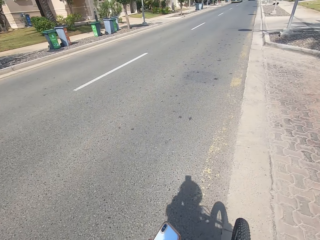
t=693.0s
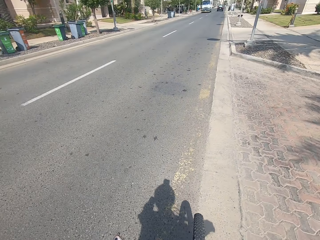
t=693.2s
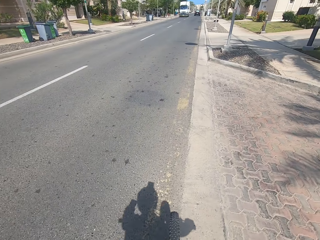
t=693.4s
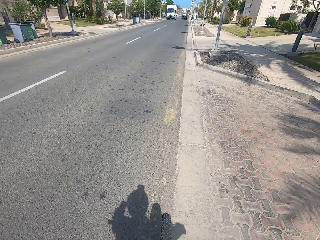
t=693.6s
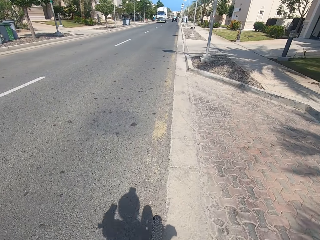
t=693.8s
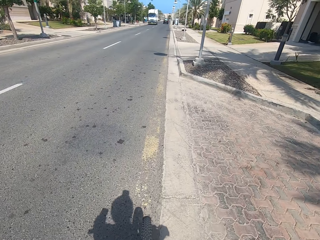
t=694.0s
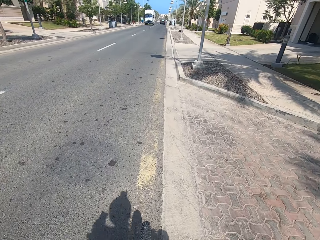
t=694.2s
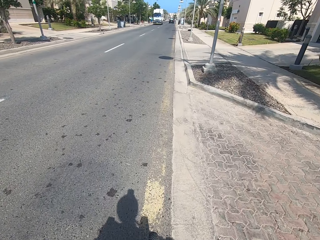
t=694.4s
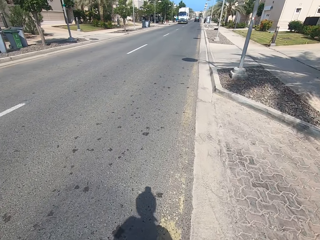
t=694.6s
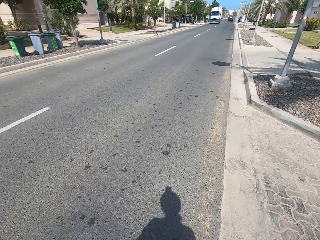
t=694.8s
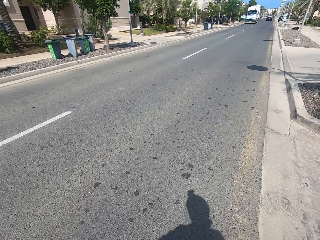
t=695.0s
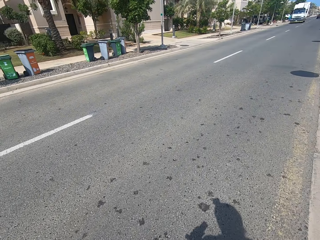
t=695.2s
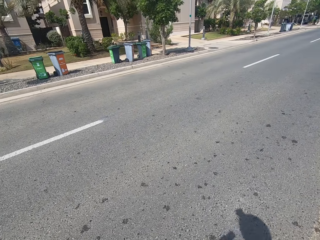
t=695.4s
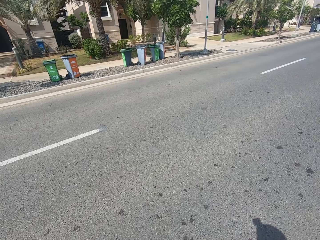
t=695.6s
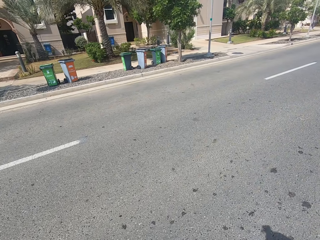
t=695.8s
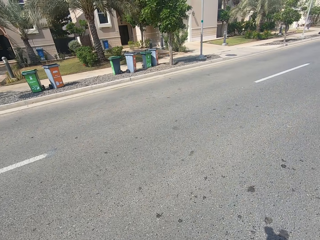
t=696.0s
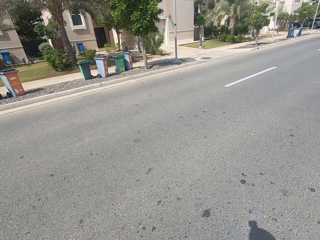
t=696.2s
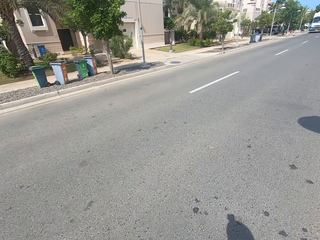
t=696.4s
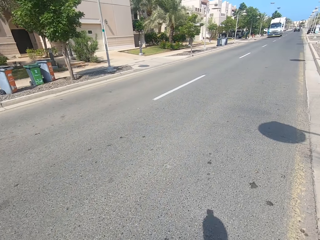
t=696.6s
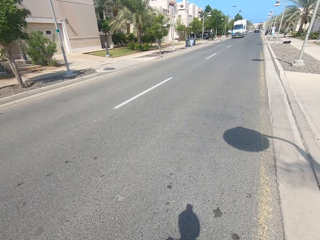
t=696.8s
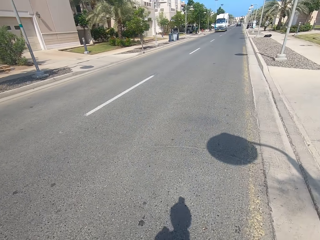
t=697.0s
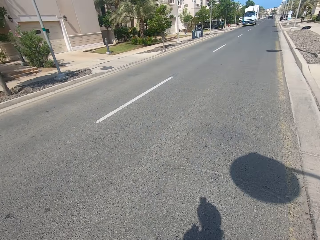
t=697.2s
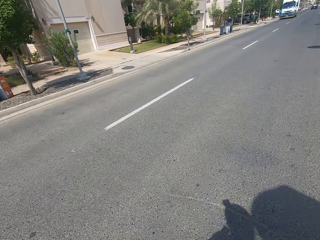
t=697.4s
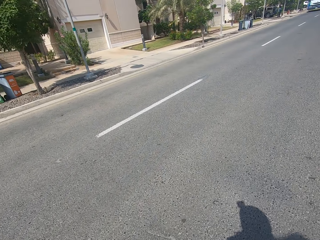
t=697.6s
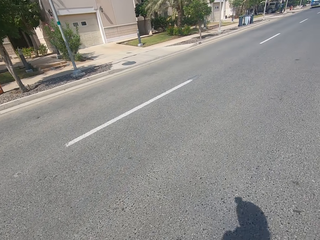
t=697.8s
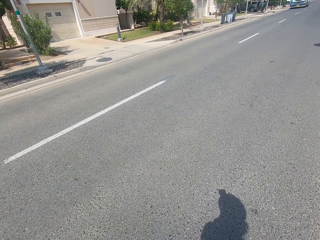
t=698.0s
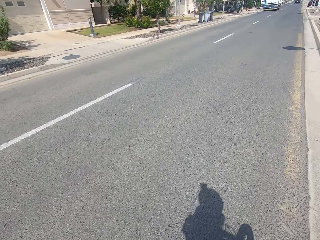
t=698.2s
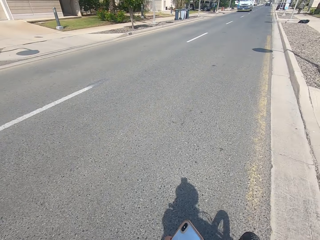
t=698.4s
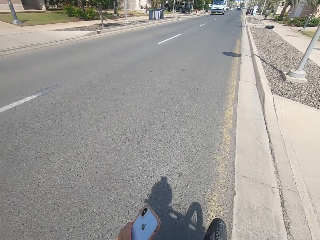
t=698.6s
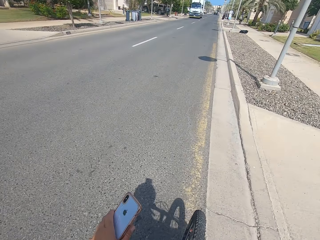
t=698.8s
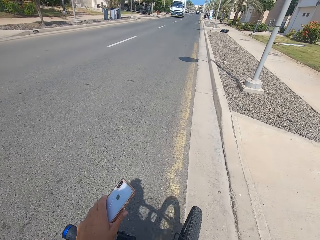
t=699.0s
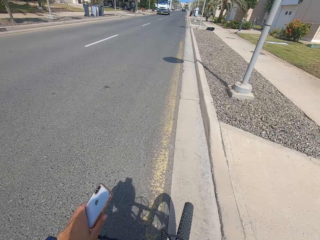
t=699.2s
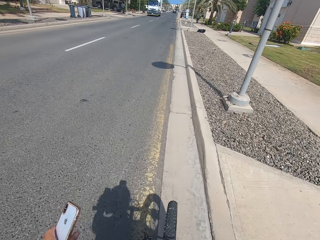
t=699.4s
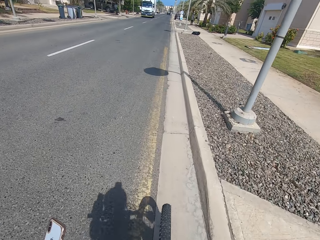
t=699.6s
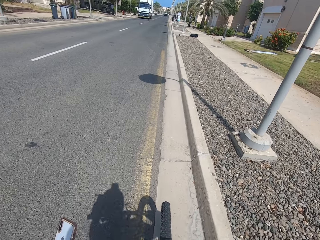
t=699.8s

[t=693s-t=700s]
The camera wearer rides the bicycle.

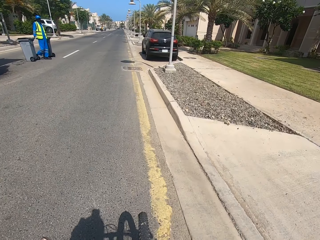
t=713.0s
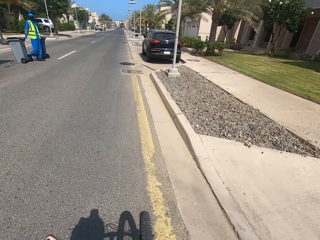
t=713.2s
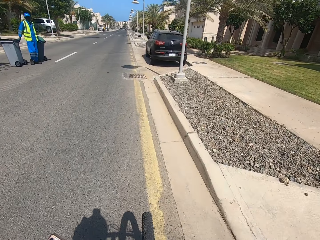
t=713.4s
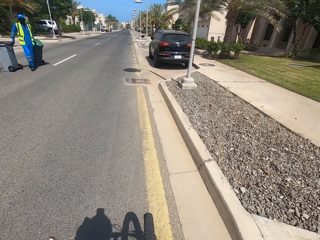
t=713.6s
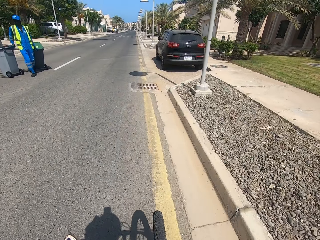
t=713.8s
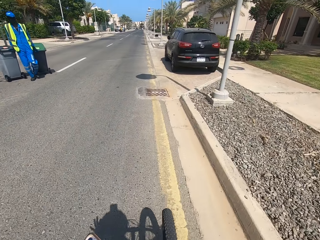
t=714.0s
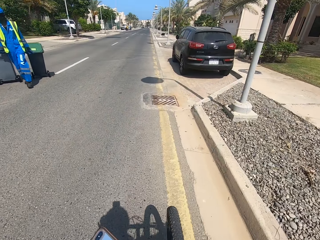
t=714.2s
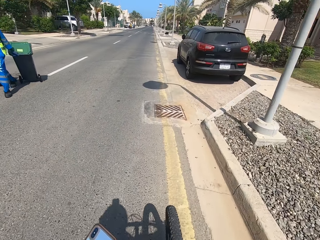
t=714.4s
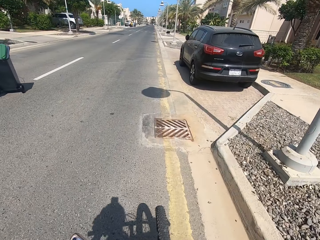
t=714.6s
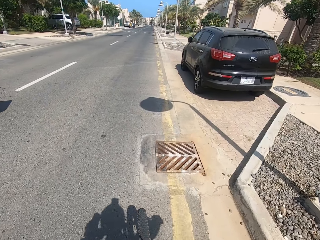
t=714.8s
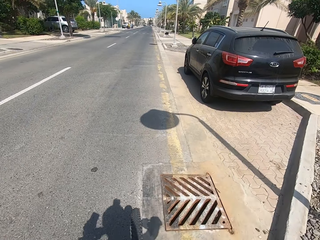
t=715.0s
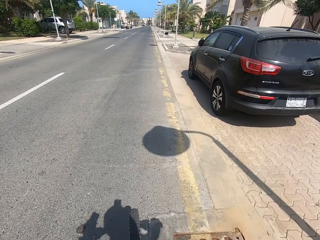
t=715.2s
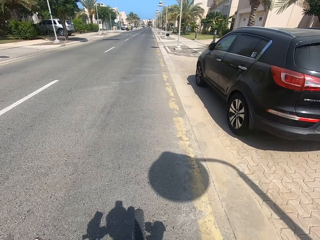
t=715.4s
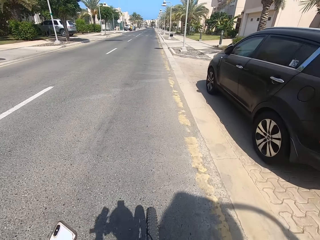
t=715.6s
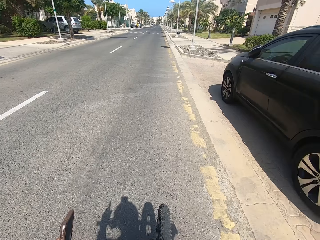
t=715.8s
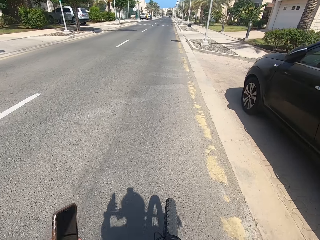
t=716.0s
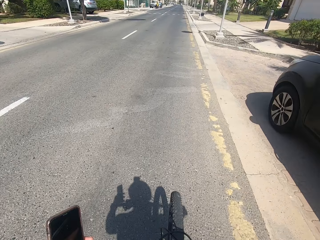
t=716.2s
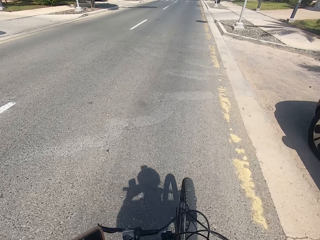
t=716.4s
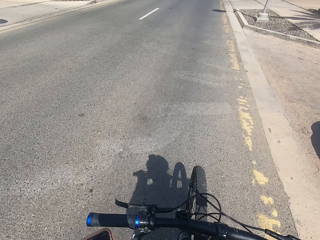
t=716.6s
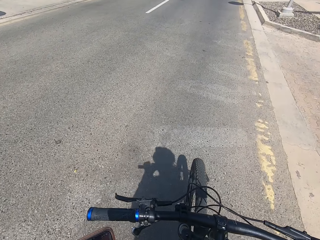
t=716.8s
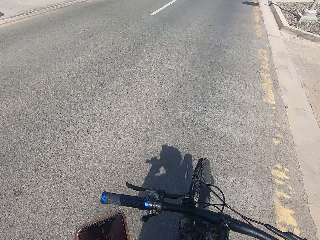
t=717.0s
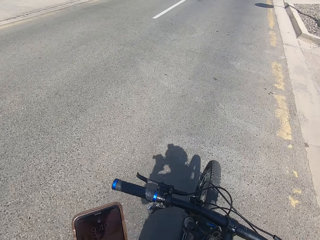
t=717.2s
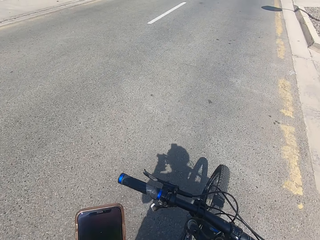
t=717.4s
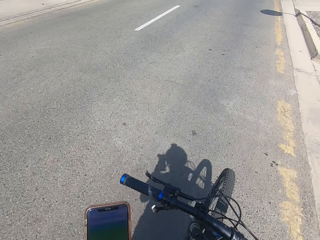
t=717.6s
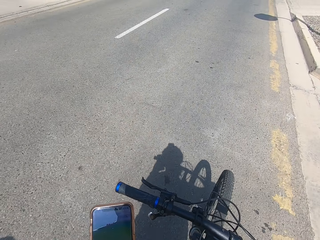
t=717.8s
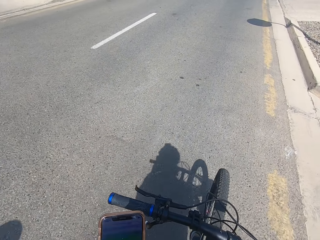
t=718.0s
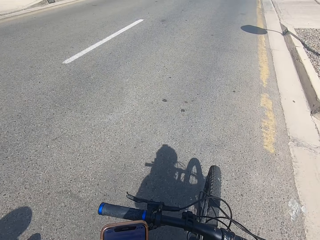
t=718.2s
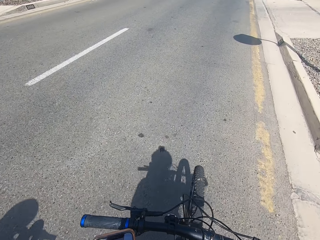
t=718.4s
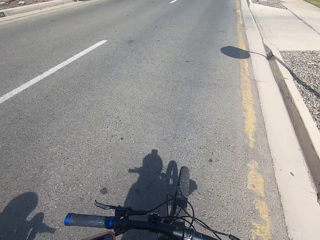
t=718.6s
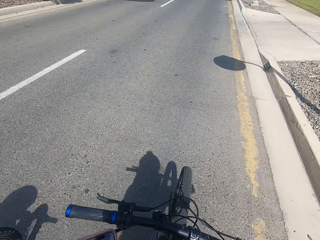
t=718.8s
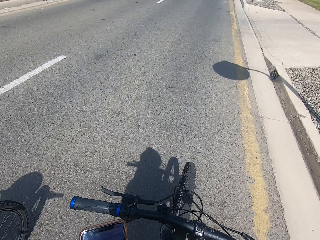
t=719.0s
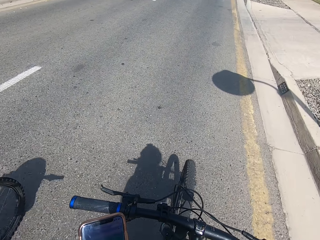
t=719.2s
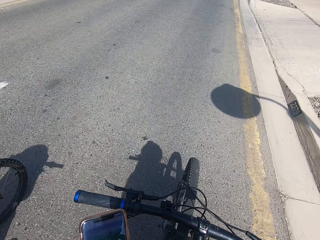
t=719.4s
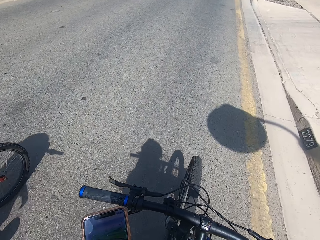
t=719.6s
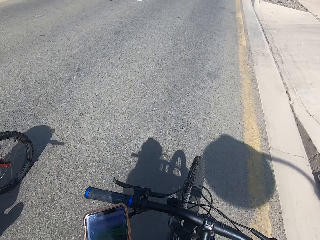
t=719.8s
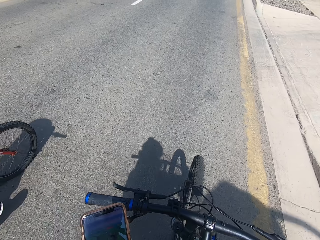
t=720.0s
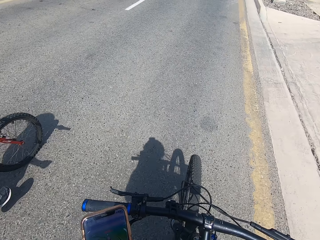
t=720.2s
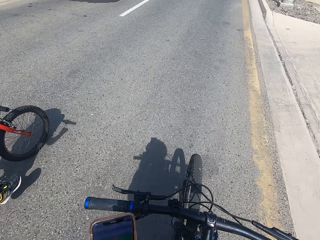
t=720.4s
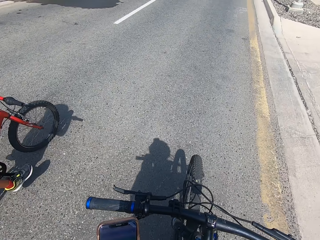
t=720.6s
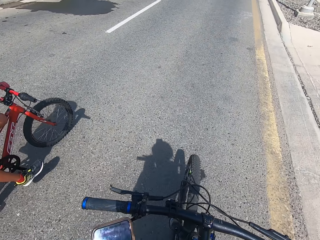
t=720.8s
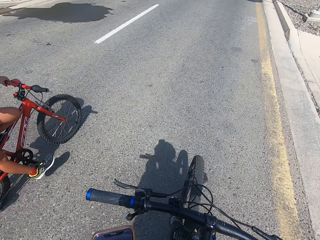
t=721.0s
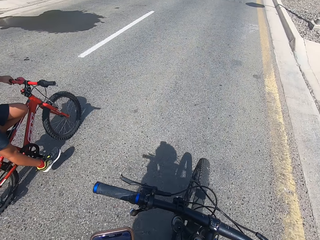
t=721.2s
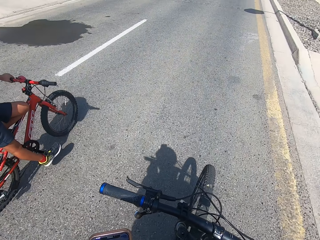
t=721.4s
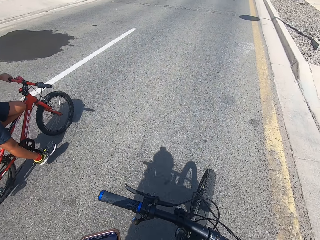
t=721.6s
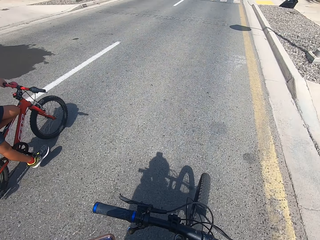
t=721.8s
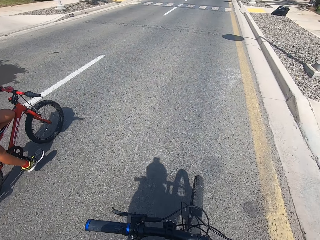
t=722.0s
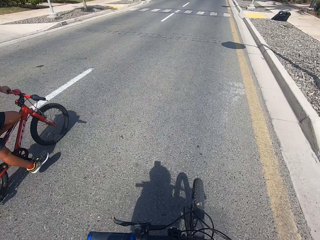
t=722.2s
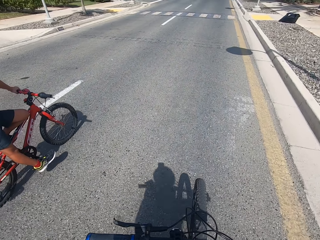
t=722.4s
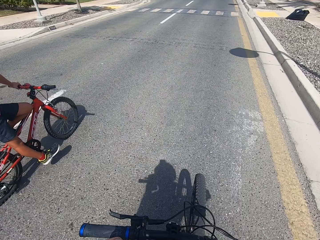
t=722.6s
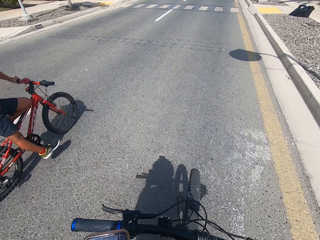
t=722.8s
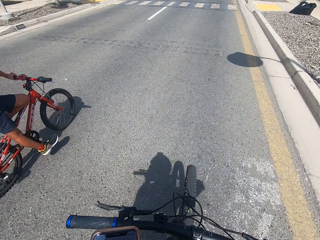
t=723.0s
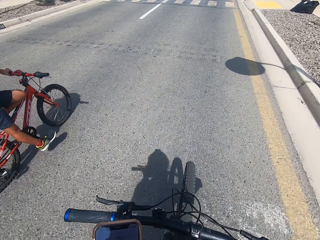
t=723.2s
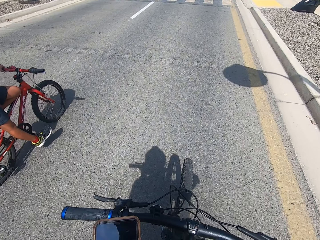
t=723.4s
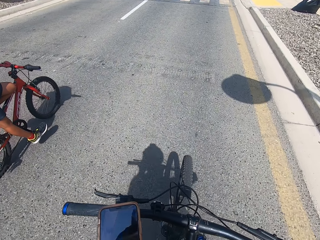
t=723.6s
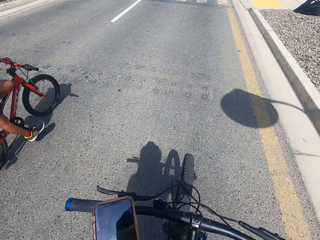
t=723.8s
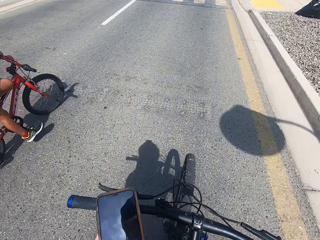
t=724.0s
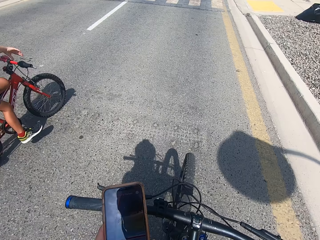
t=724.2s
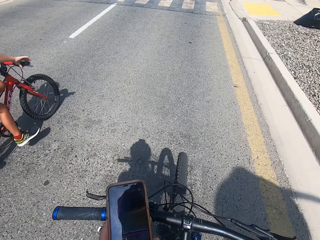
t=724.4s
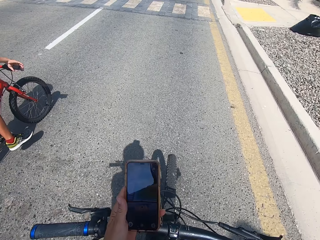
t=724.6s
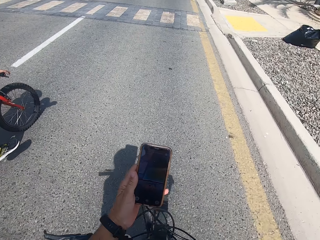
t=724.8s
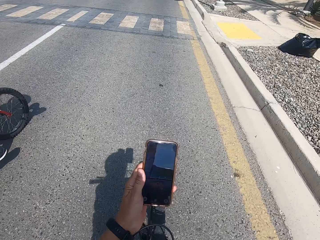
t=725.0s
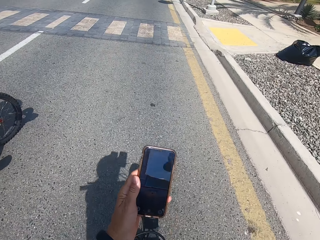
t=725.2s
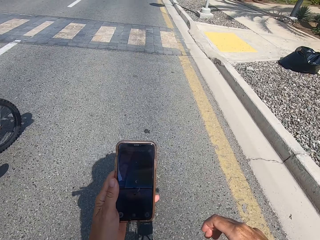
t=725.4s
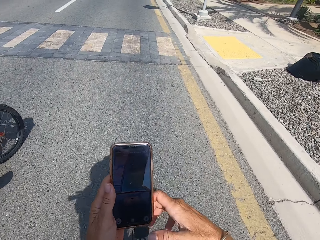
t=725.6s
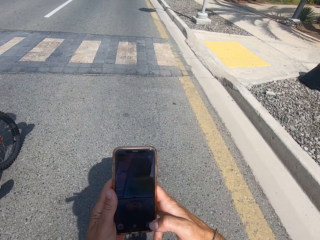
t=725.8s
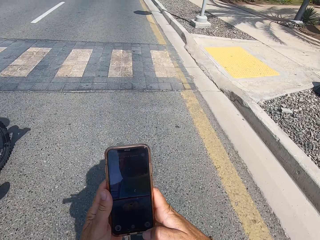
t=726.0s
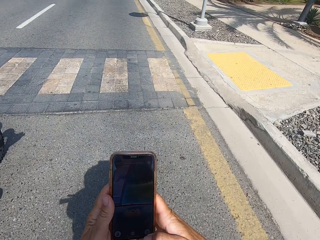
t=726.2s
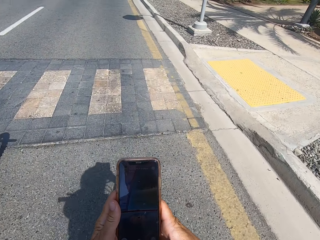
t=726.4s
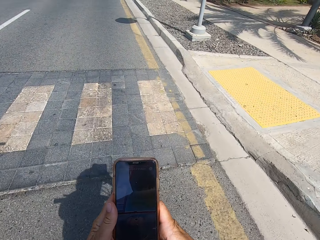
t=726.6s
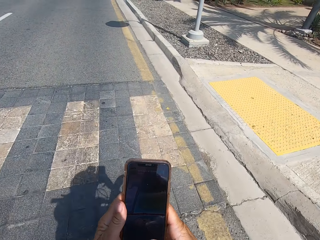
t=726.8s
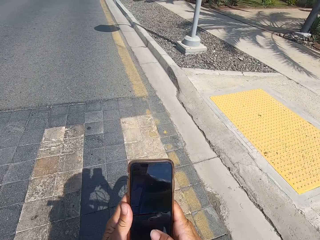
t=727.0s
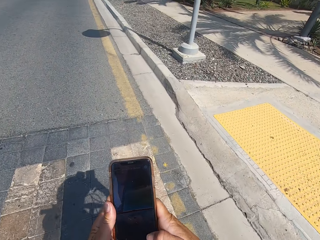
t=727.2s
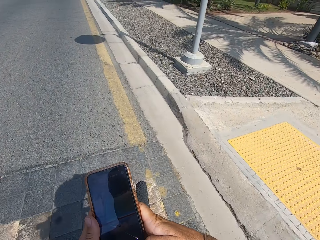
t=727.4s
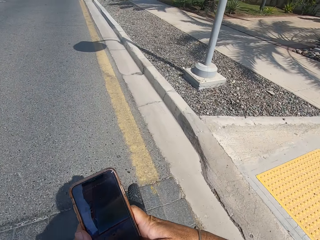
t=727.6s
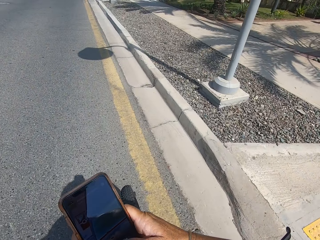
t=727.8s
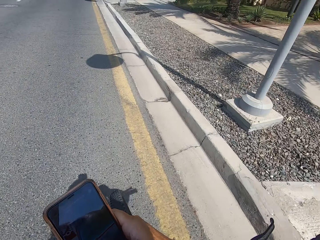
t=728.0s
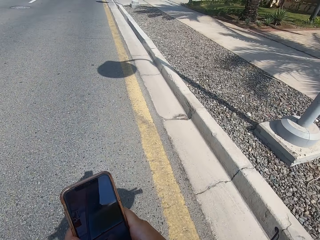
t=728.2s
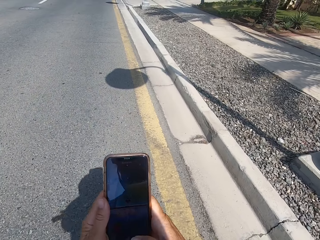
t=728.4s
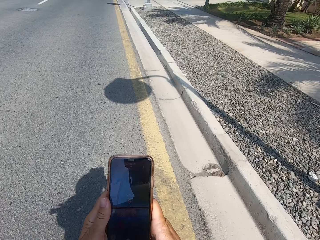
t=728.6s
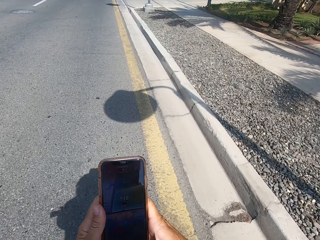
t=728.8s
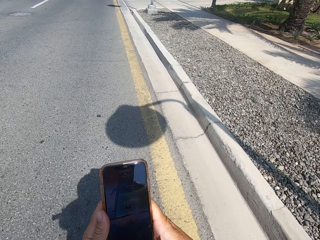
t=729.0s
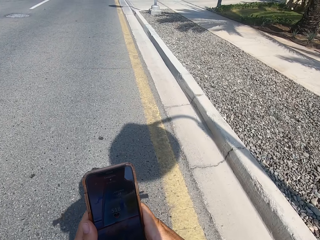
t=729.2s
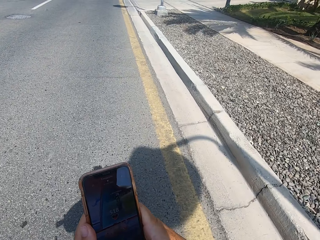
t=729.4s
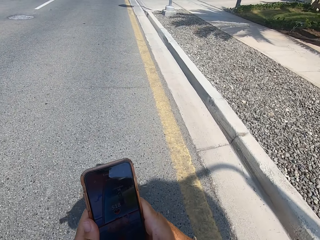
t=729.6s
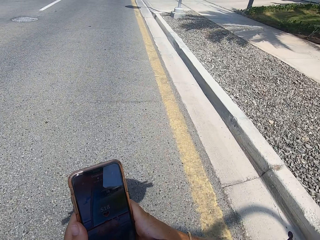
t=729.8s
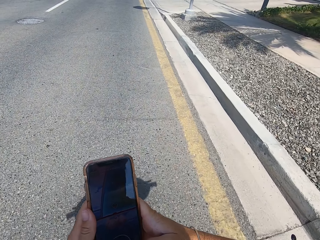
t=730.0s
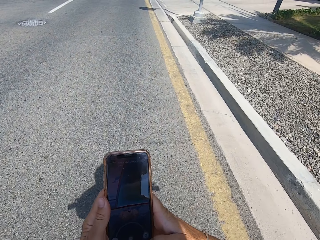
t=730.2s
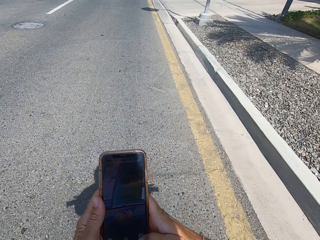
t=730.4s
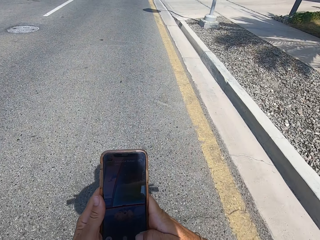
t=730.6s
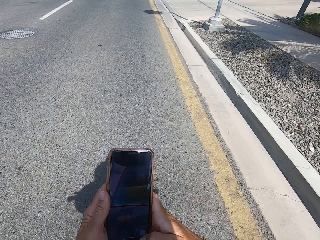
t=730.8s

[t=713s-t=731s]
A person moves with a dustbin. The camera wearer rides a bicycle. They use a phone. Another person rides a bicycle. The camera wearer scrolls the phone.
